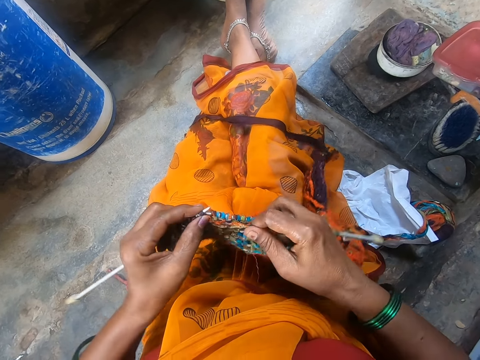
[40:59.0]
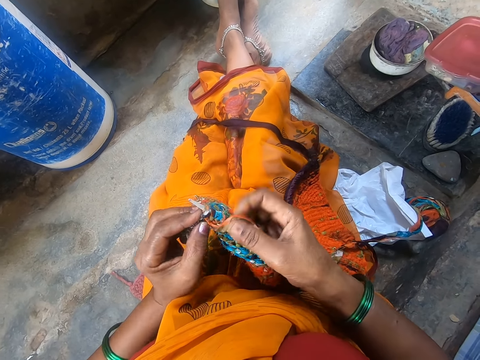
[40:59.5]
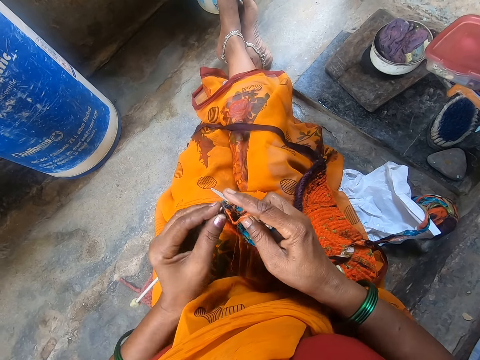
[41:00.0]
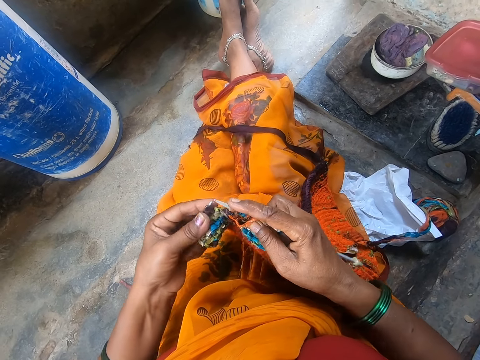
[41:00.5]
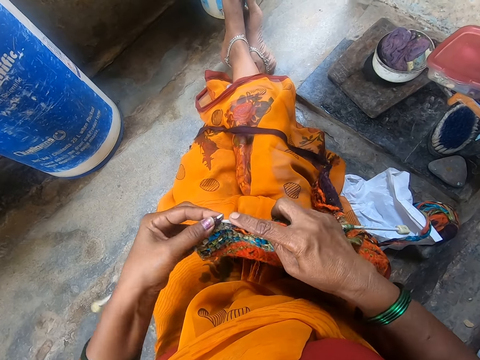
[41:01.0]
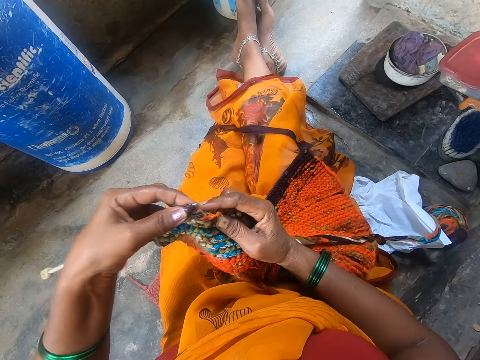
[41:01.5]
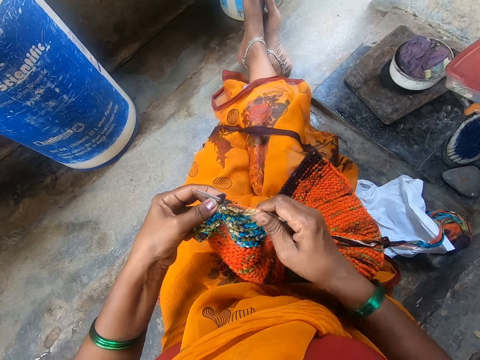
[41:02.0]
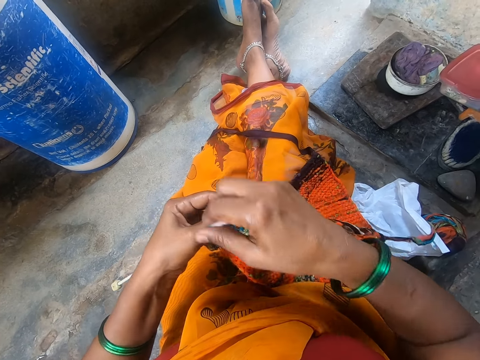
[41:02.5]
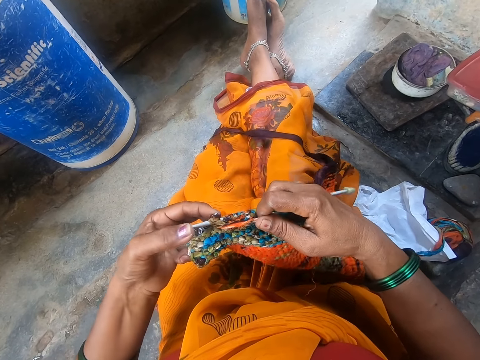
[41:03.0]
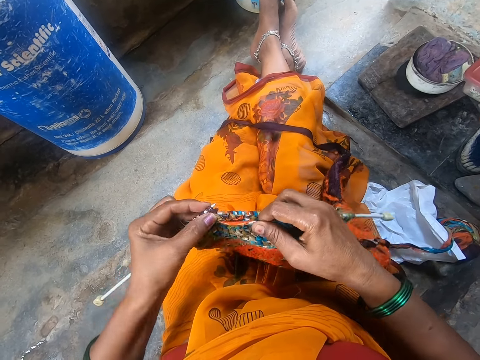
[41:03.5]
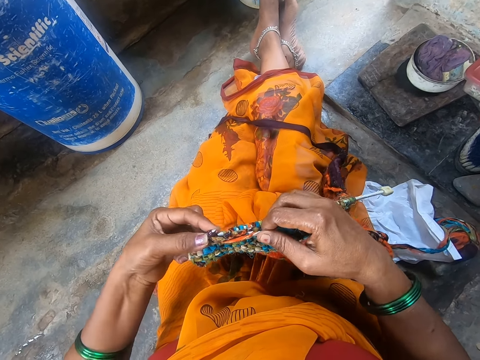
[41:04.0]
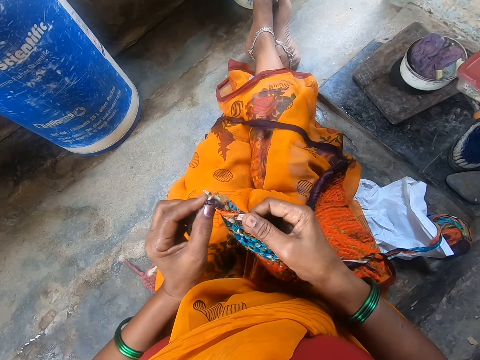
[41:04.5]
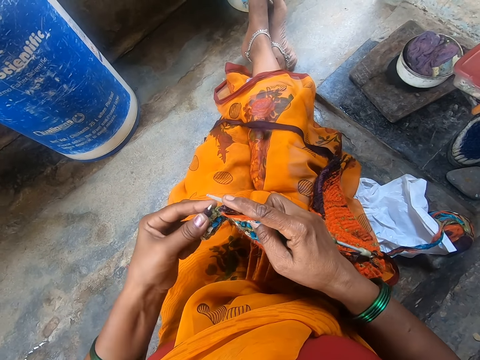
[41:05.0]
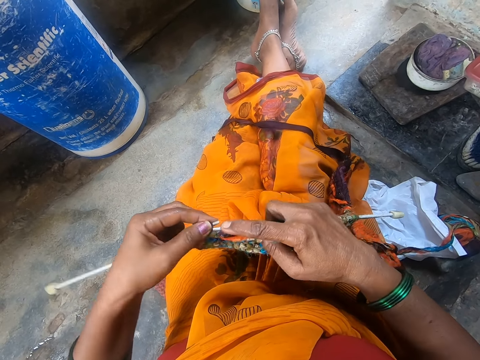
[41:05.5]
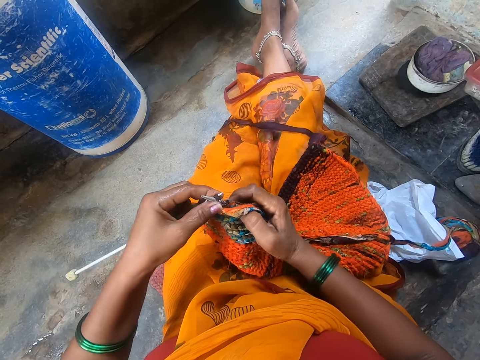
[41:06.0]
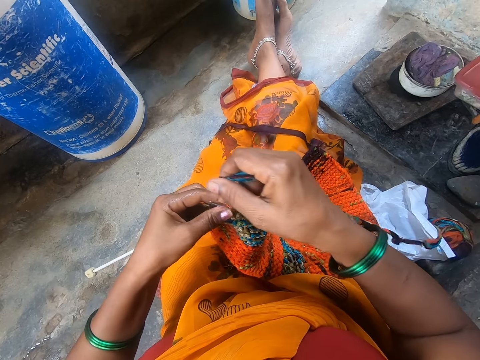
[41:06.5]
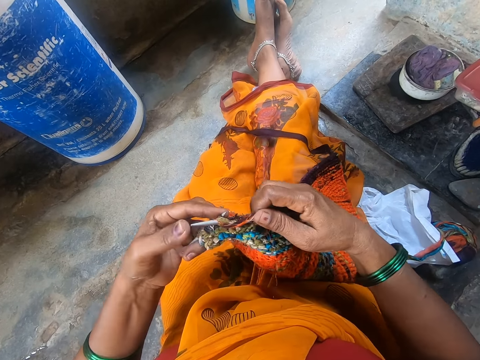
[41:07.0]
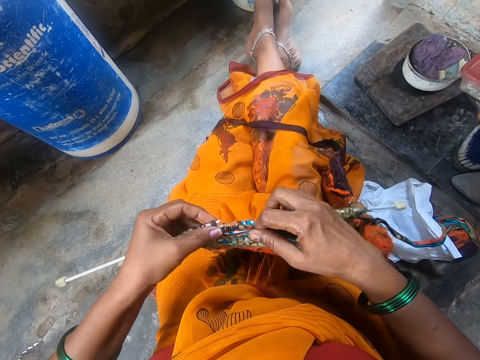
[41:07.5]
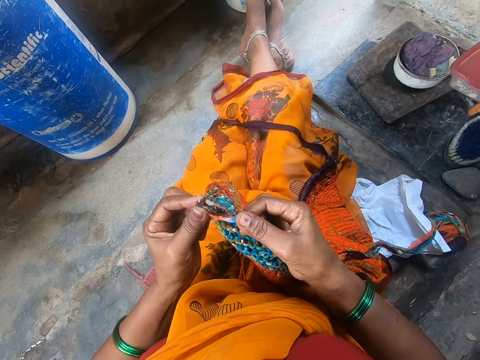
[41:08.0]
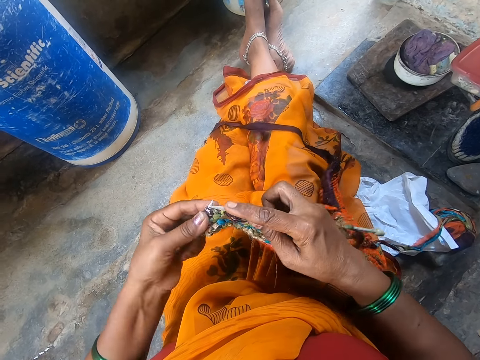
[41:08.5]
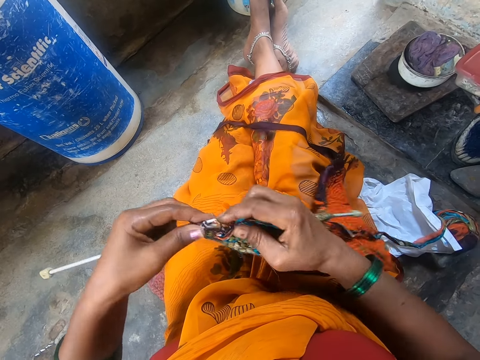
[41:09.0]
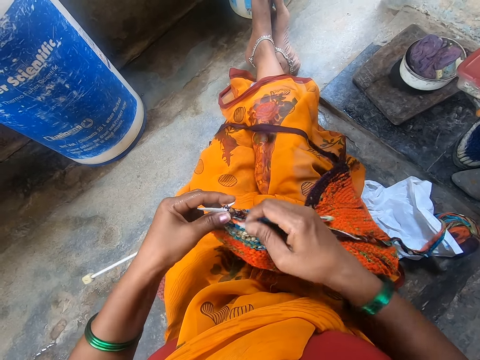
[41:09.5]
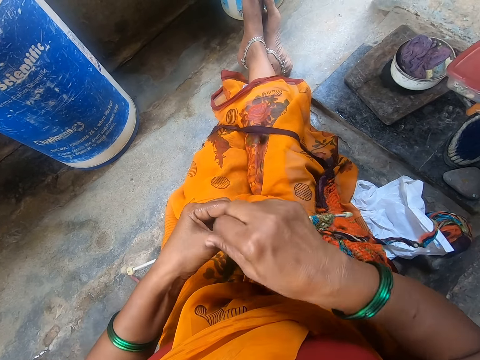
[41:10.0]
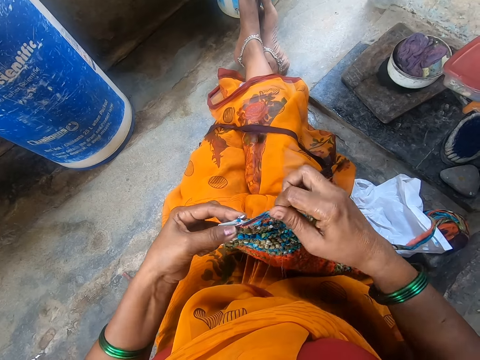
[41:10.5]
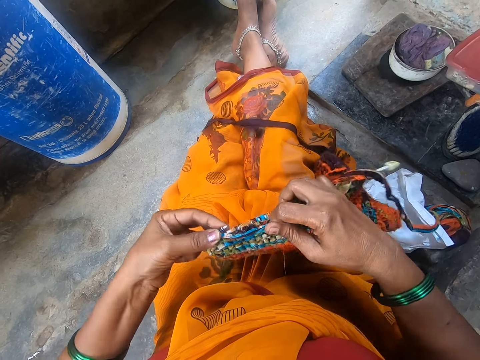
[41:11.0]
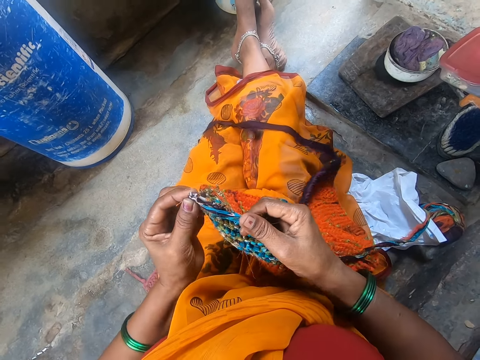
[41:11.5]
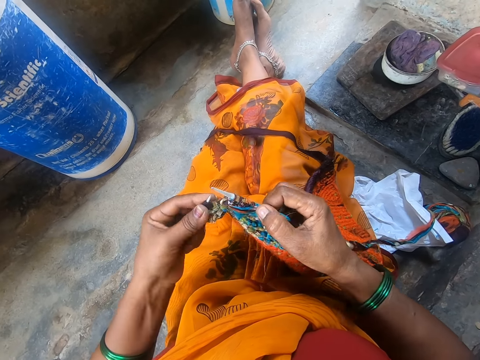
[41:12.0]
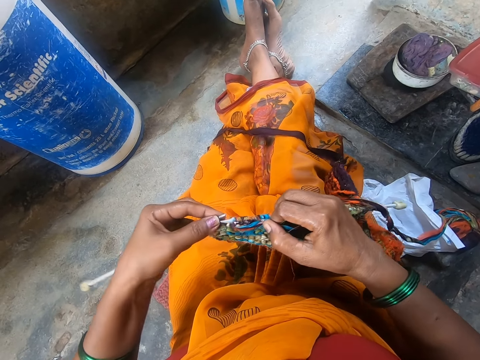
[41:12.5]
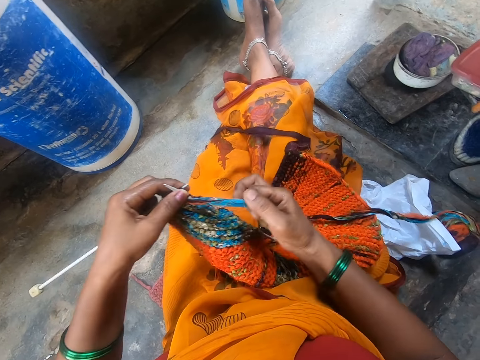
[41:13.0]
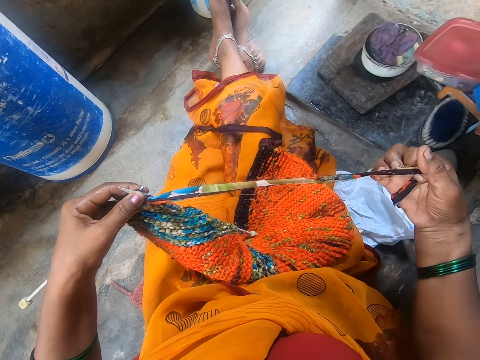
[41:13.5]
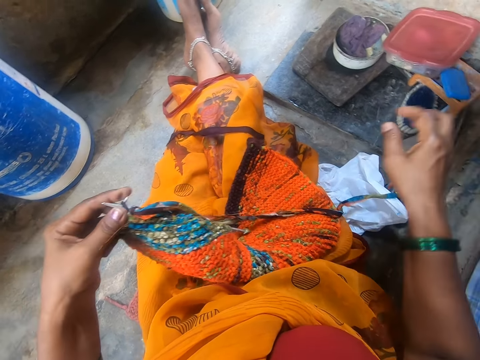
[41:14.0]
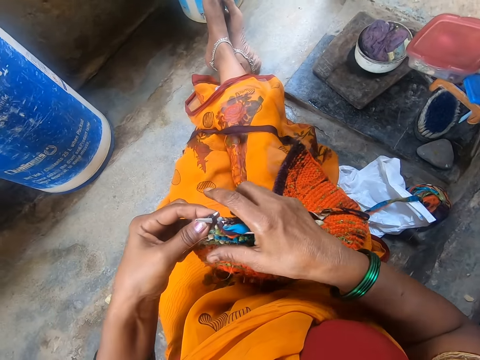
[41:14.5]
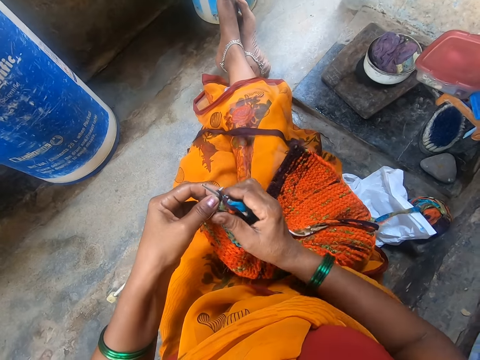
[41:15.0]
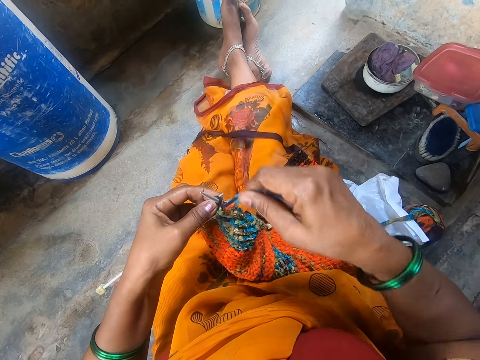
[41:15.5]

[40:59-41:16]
The camera wearer touches the thread. She touches the crochet. She touches the thread. She stretches the thread with her hand.

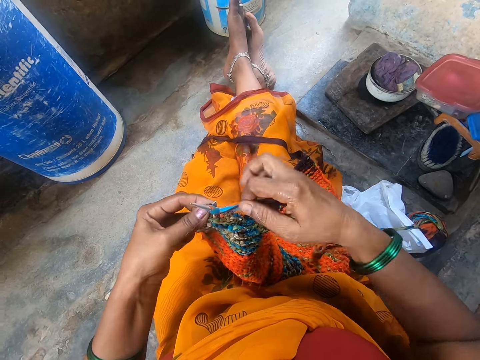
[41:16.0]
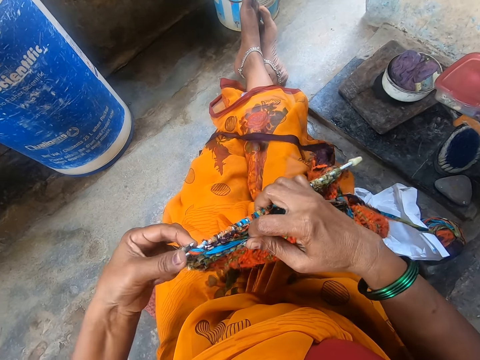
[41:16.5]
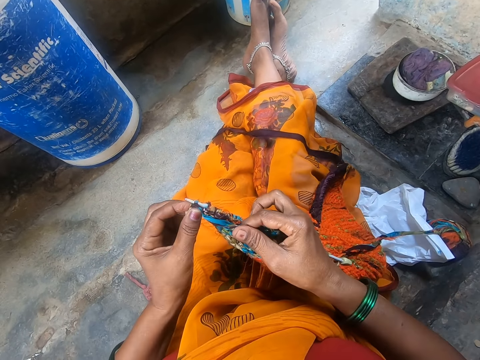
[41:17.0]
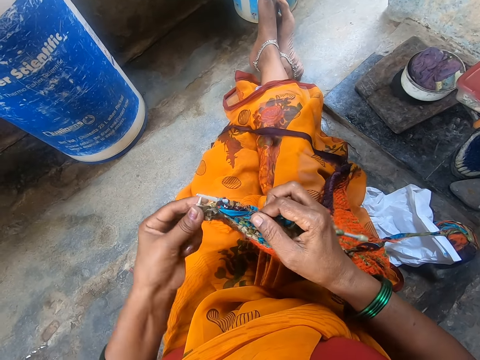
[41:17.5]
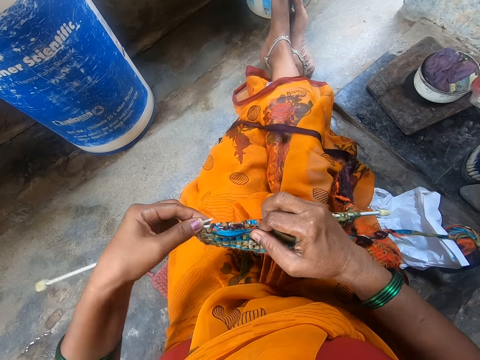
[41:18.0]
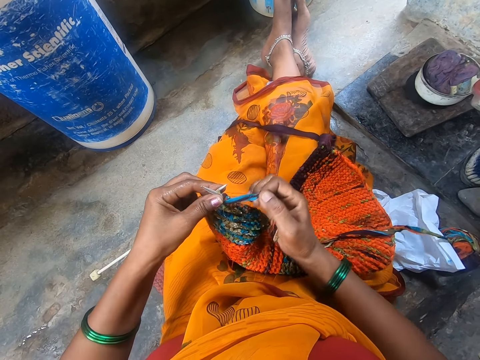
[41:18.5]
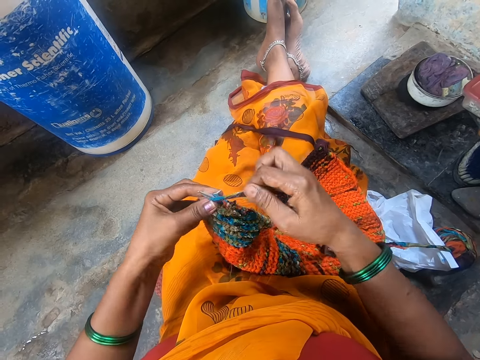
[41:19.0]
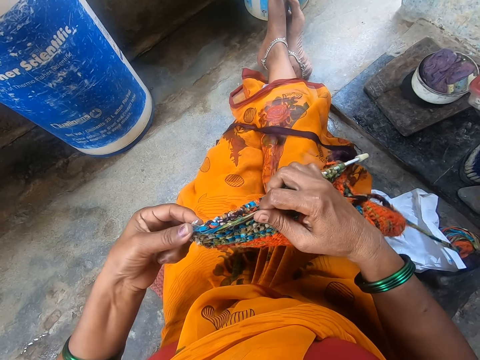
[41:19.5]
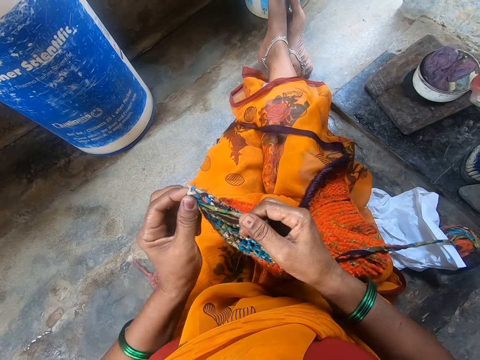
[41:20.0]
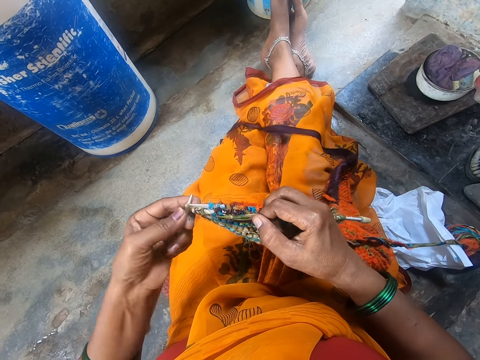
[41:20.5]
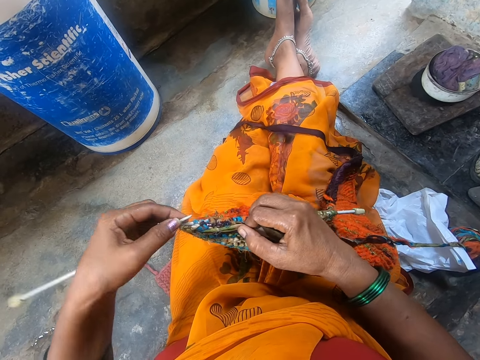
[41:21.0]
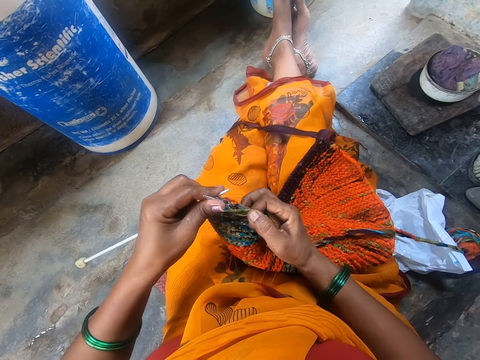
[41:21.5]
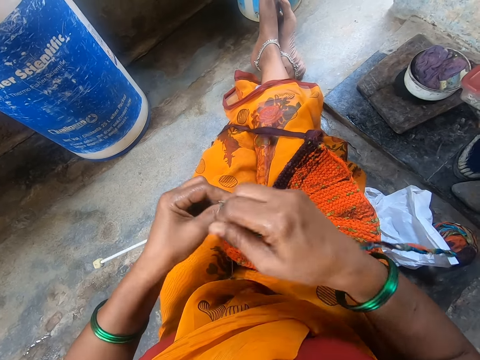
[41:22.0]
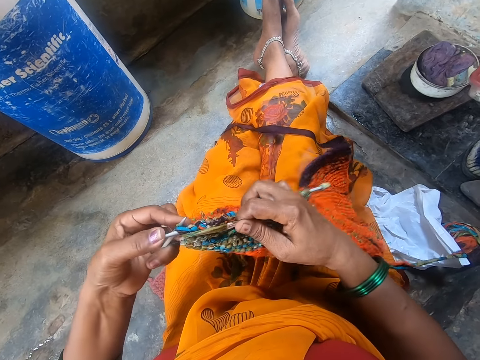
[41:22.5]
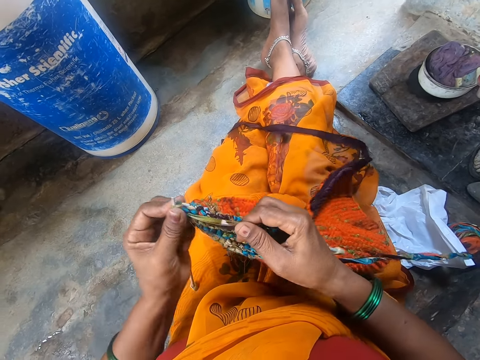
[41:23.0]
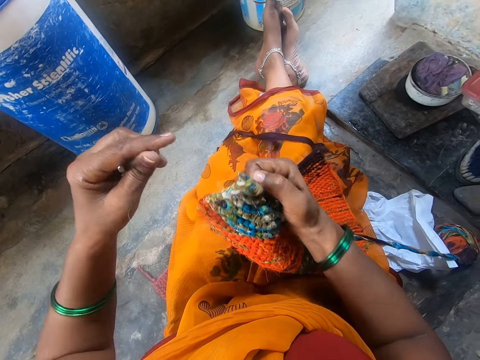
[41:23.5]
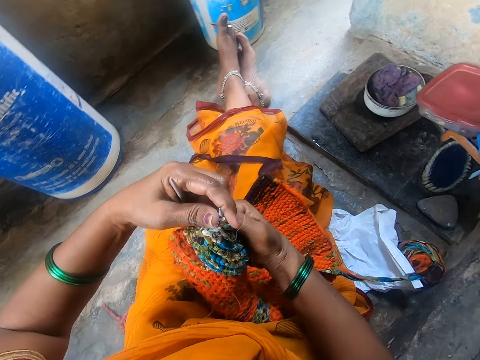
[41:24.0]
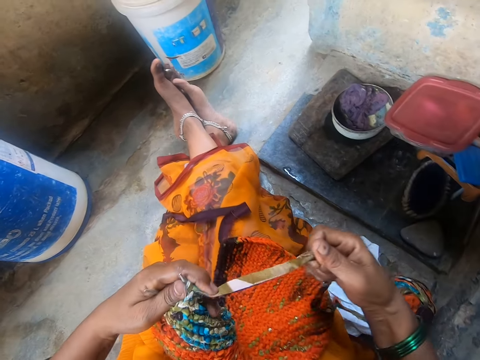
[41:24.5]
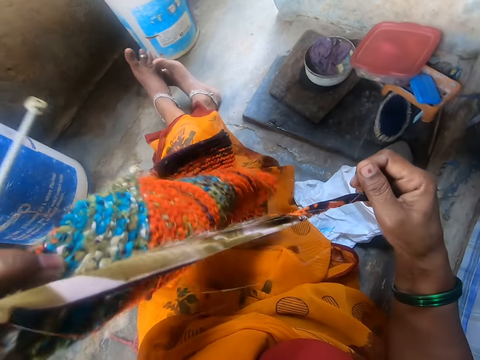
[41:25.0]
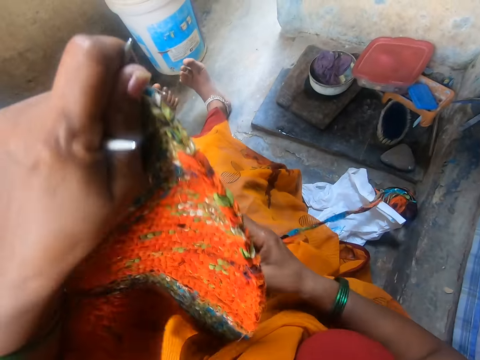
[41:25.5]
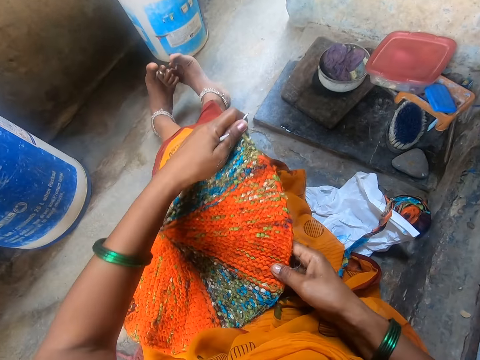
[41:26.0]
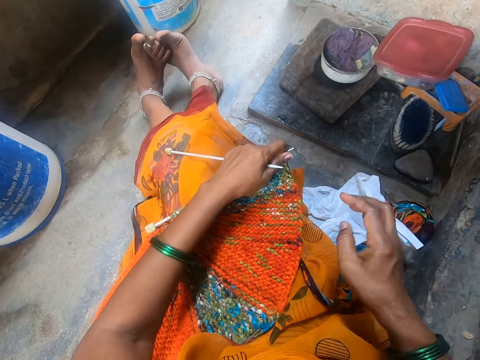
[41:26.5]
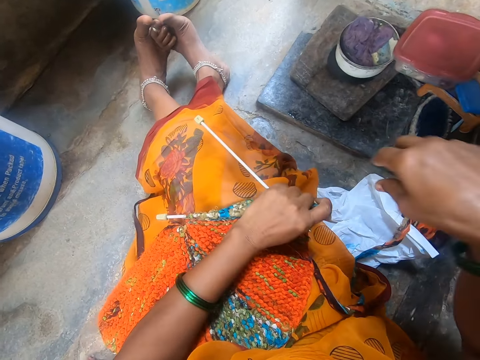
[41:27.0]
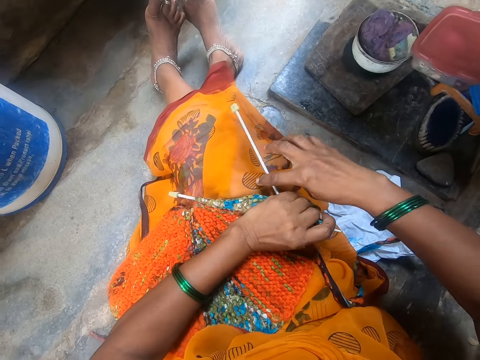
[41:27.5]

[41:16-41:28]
The camera wearer knits a cloth with a knitting needle. She touches the crochet. She touches a thread. She touches the crochet. She stretches the thread with her hand. She turns the cloth.
